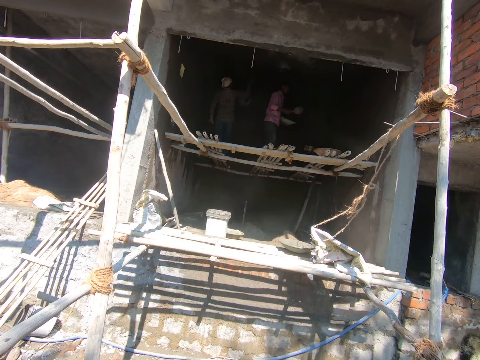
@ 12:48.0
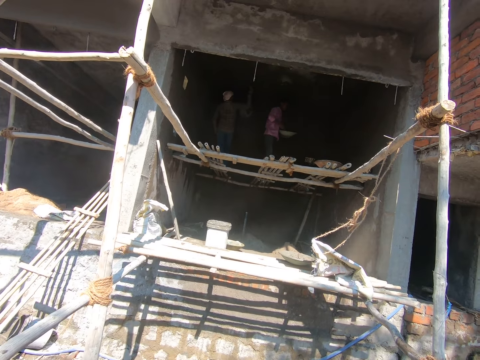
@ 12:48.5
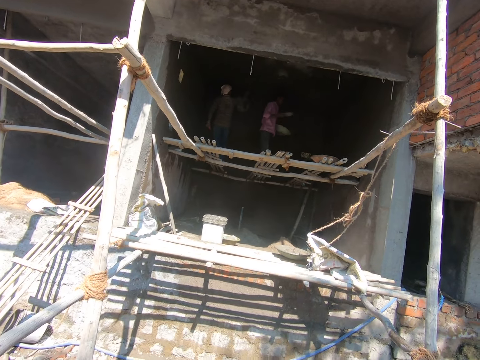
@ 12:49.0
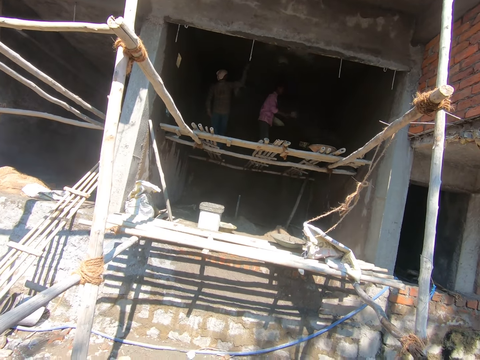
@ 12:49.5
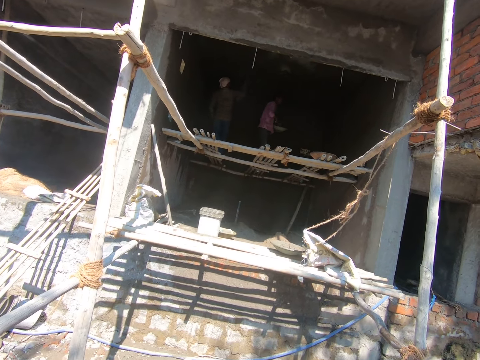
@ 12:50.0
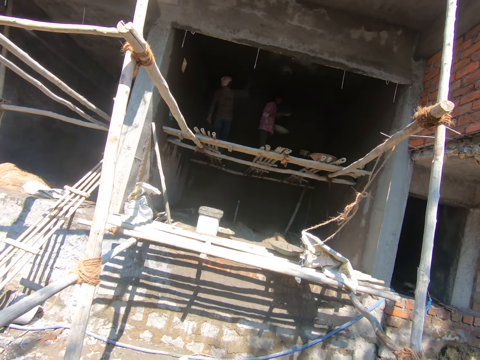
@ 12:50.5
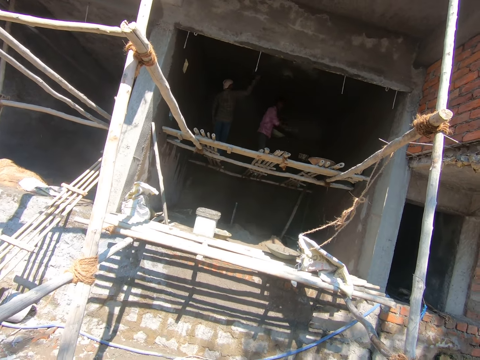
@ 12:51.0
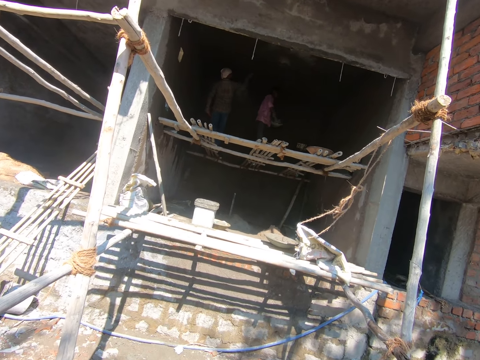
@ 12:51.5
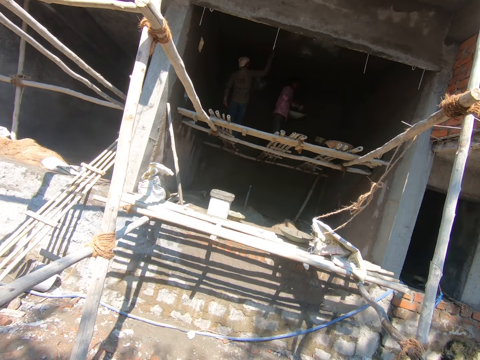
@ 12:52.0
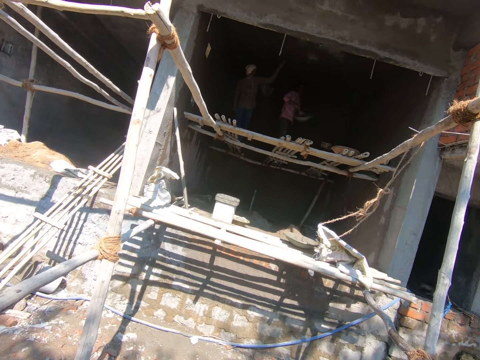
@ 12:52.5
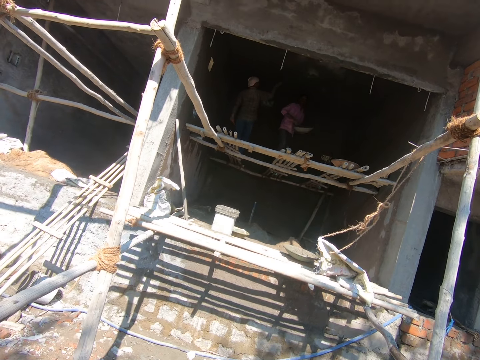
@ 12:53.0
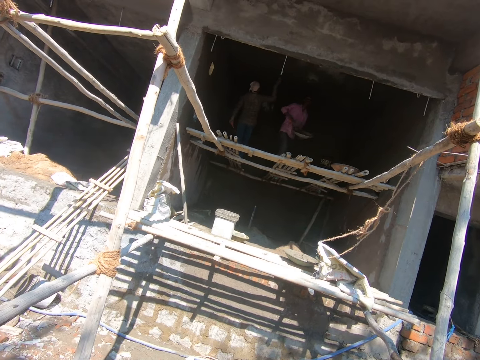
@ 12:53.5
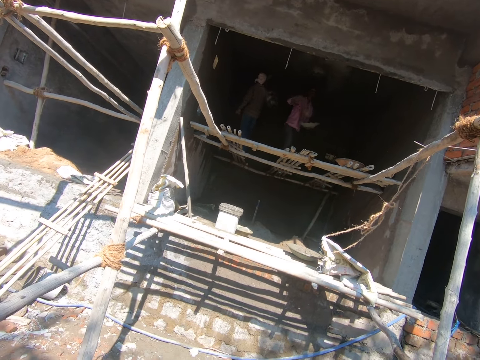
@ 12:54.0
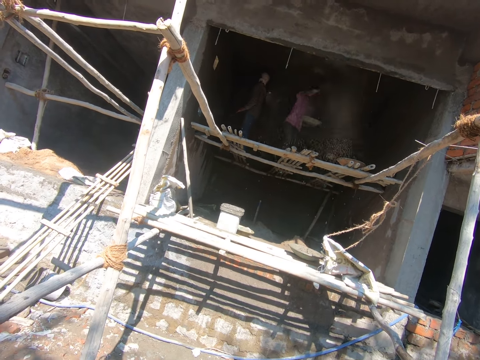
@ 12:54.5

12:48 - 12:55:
The camera wearer looks around.

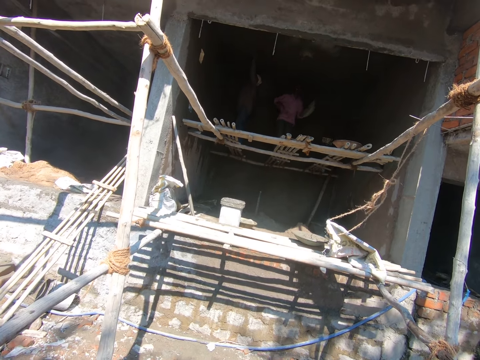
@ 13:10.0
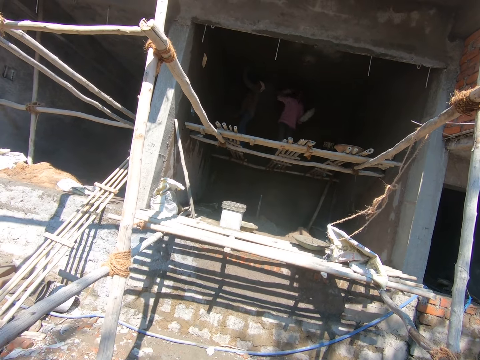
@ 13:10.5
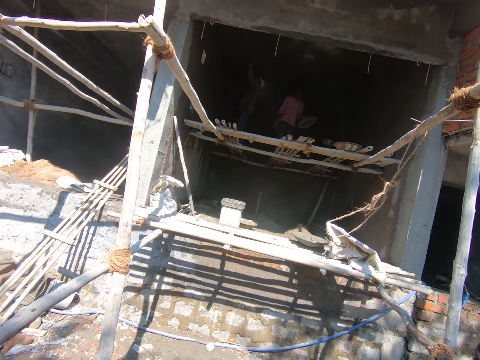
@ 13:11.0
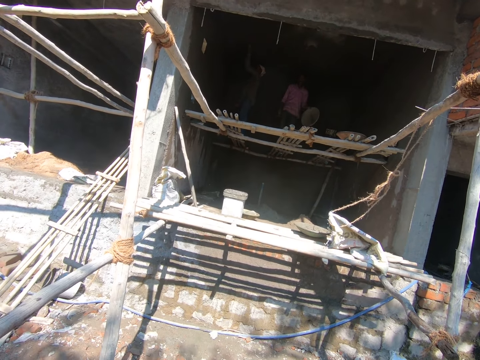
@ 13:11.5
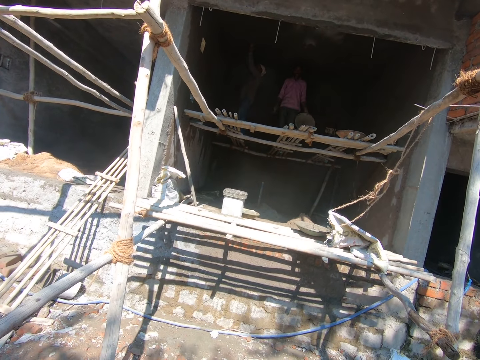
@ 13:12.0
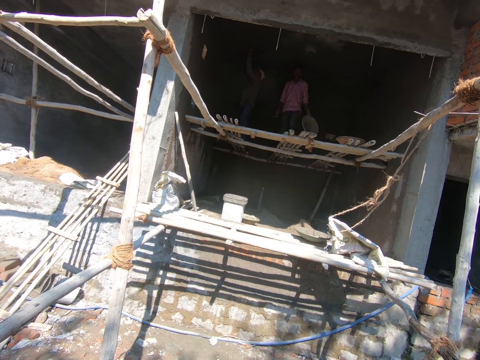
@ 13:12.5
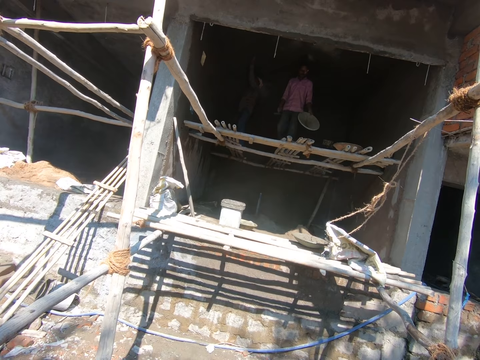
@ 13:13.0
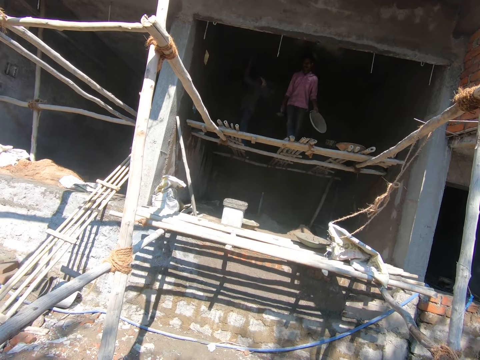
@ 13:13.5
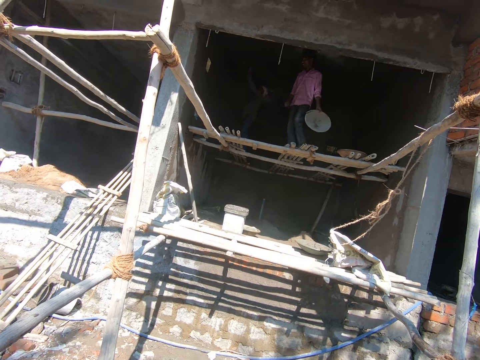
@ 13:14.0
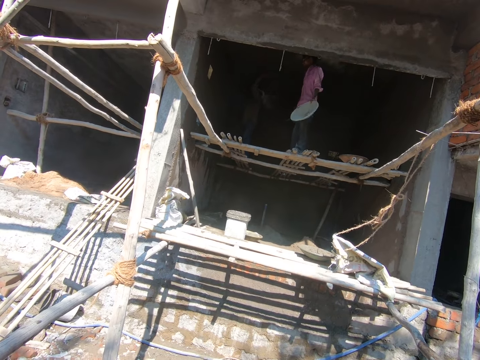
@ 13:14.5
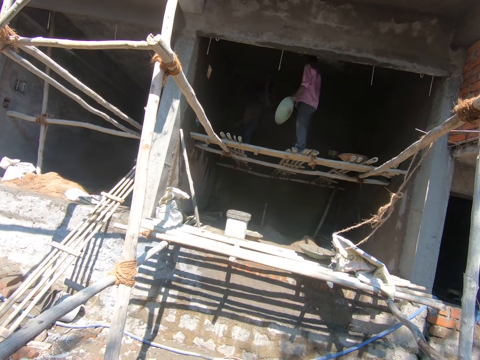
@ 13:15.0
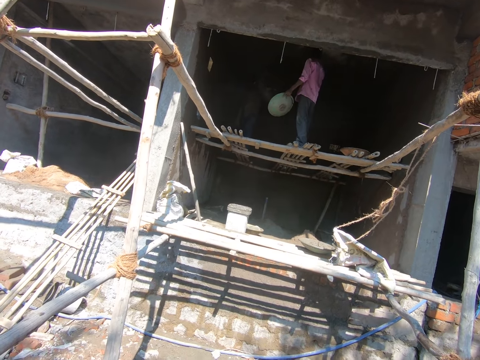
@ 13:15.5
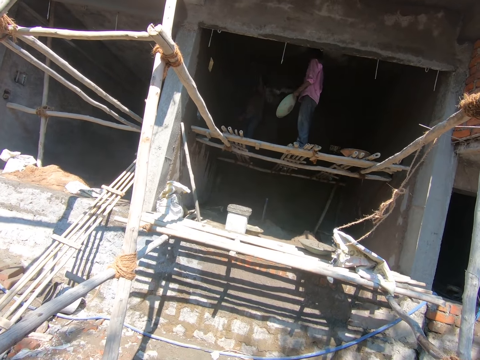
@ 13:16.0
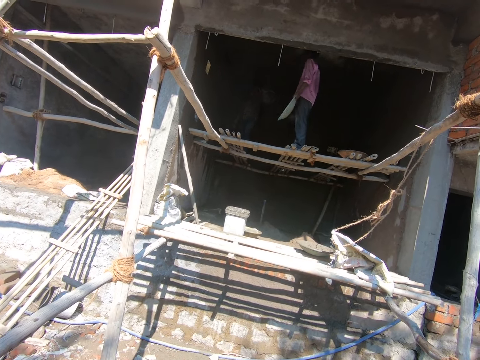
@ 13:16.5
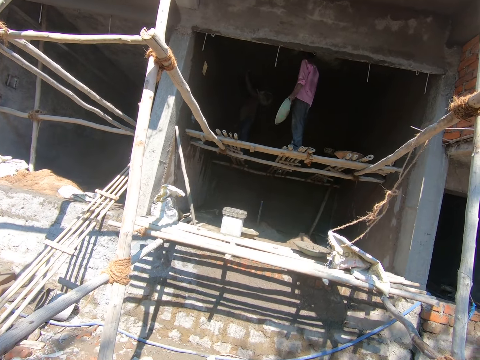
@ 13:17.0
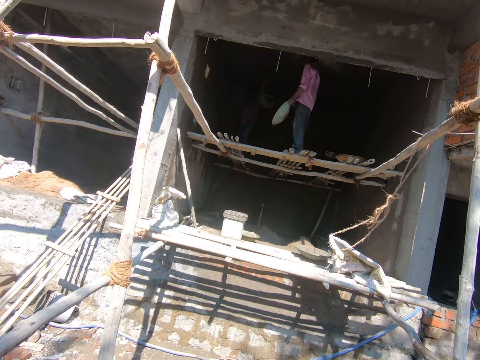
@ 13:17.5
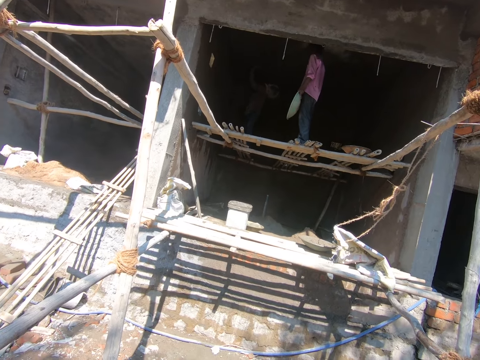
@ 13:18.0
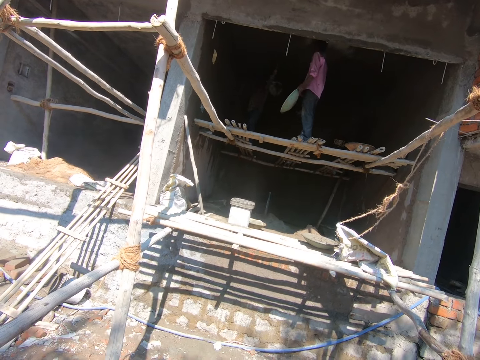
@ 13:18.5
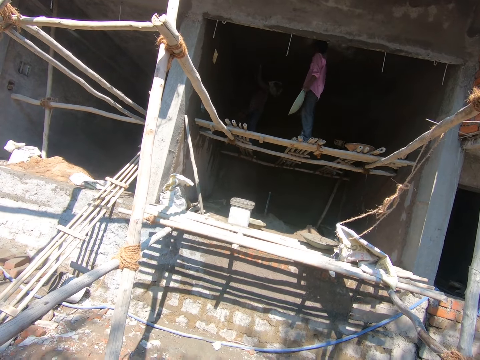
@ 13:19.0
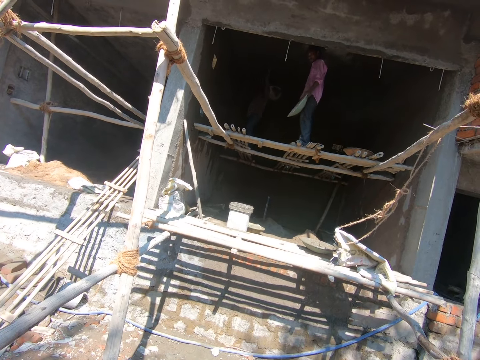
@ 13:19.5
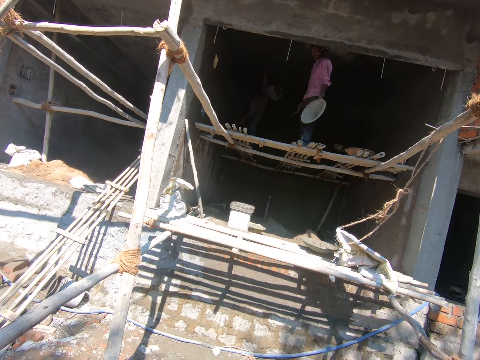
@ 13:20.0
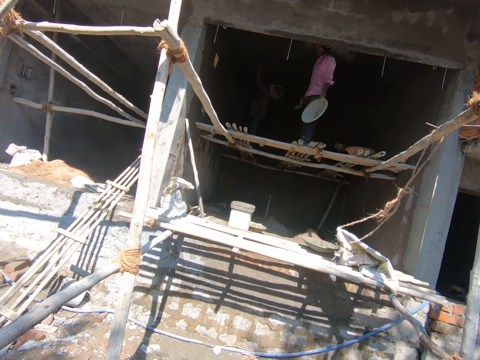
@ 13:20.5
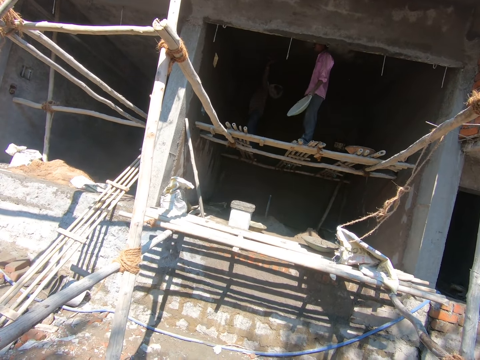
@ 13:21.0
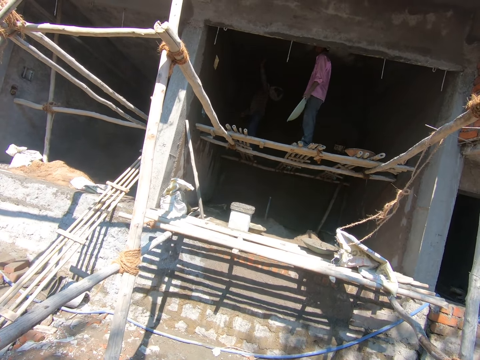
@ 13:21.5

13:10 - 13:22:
A man smoothens the surface.

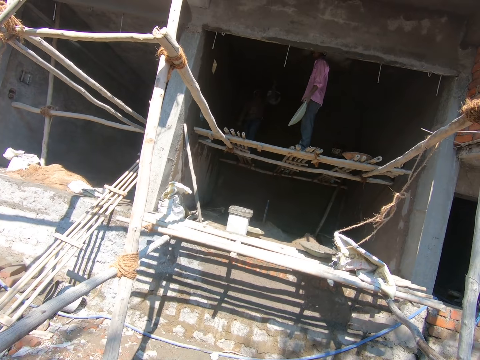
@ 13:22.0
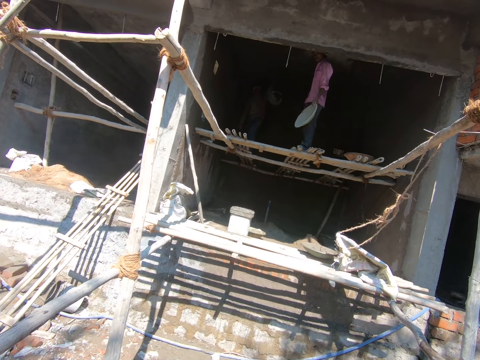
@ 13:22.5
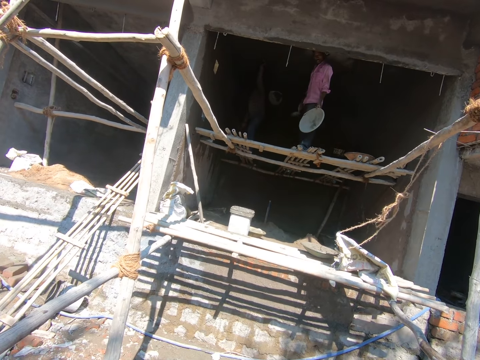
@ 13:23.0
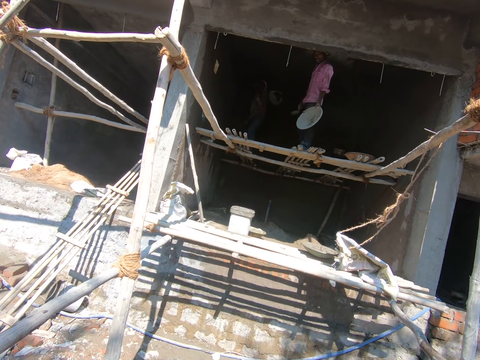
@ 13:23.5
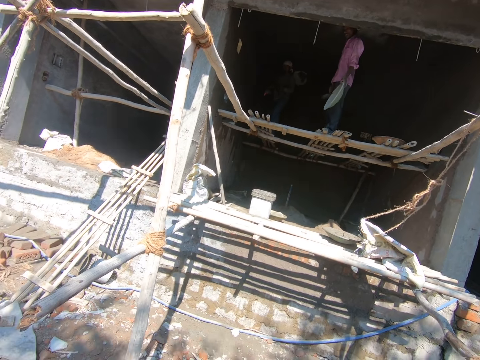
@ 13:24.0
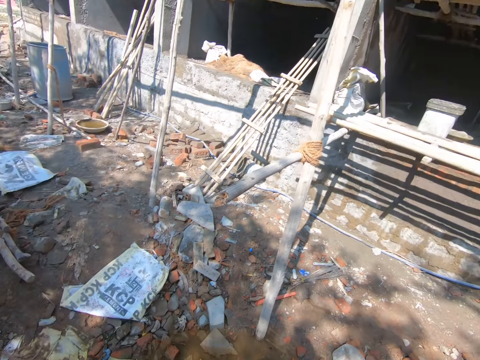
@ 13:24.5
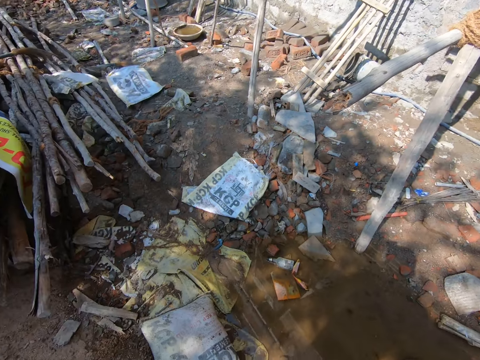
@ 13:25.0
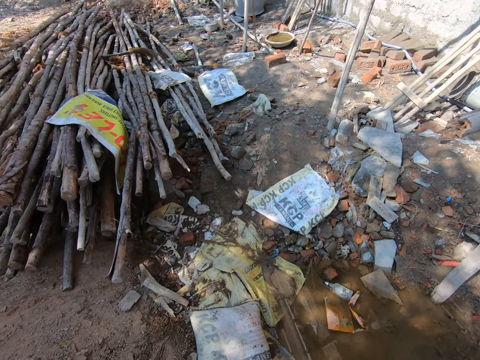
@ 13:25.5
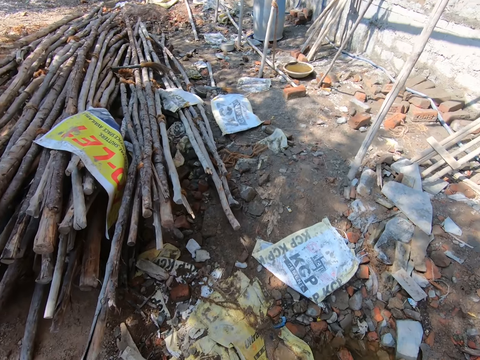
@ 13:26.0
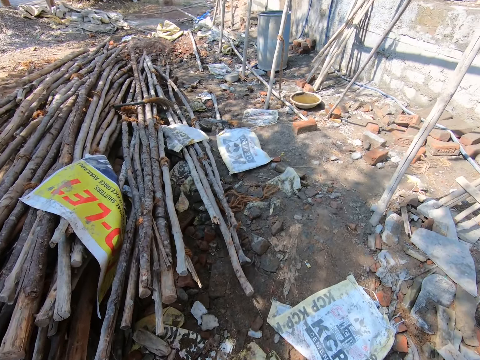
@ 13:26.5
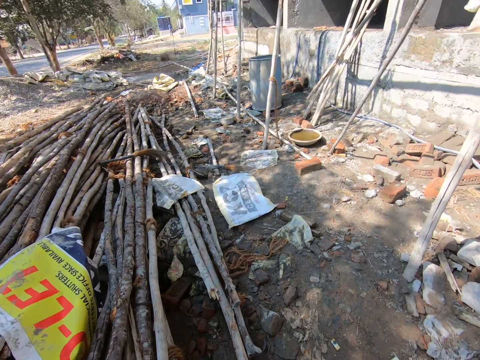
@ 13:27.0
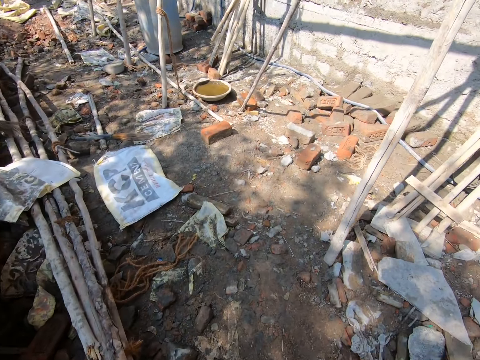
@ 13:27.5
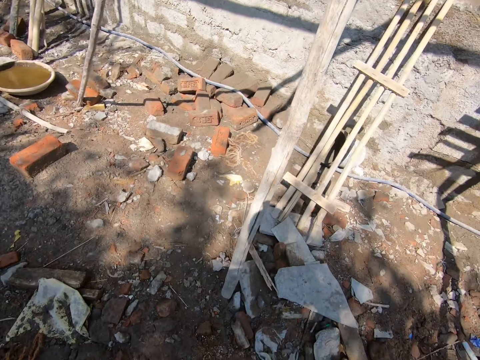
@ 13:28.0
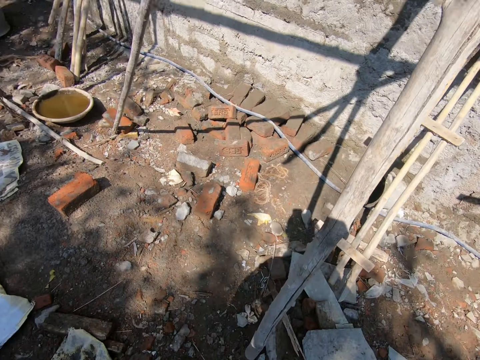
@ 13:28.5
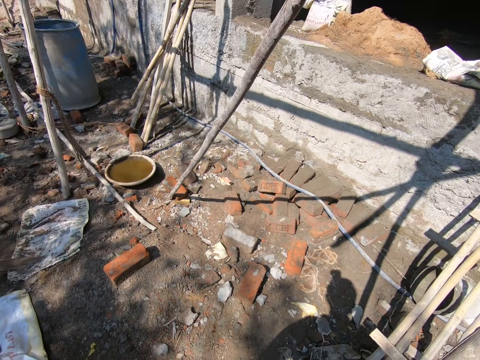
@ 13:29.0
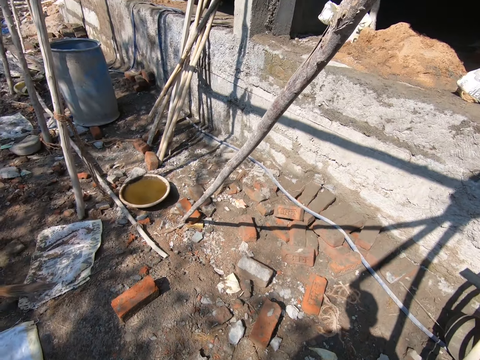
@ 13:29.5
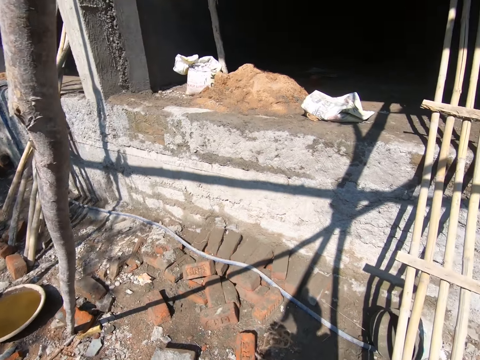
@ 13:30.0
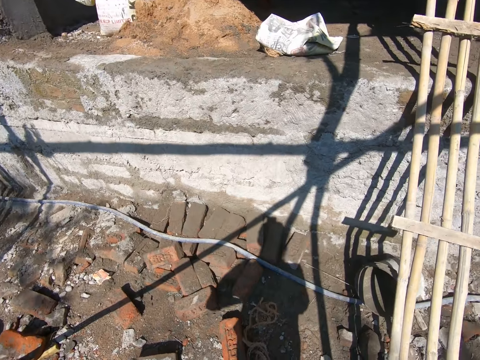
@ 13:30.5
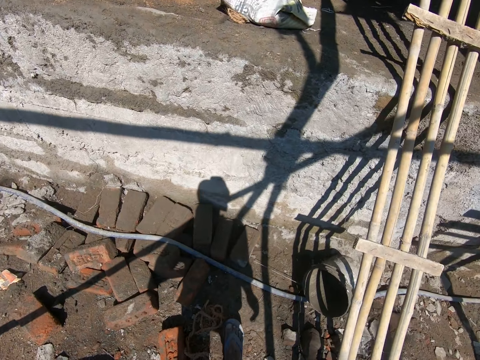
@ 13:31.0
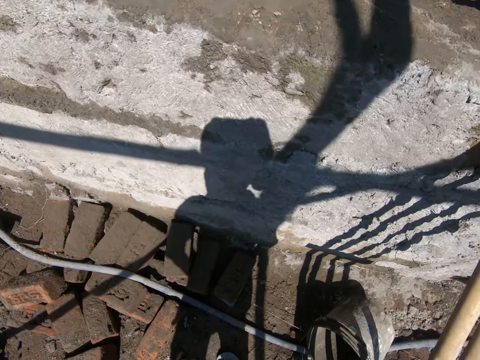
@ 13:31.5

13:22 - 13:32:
The camera wearer stares at the construction site. They walk in the construction.
